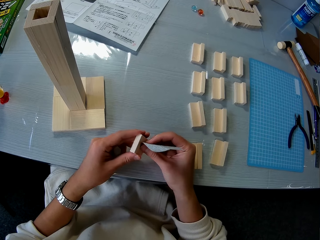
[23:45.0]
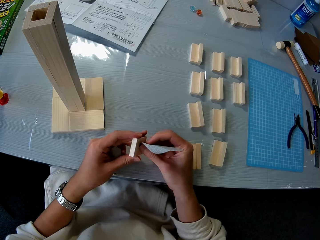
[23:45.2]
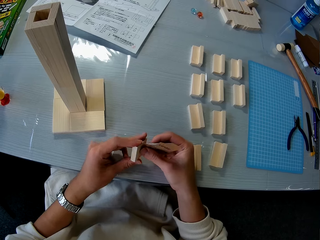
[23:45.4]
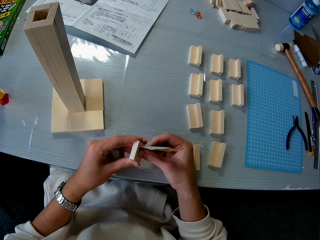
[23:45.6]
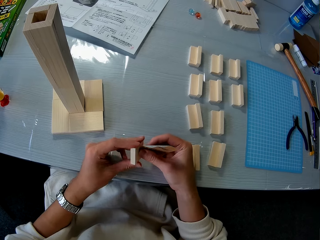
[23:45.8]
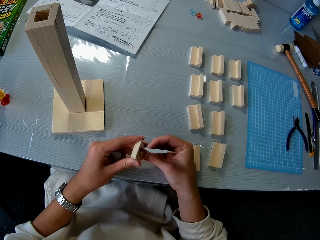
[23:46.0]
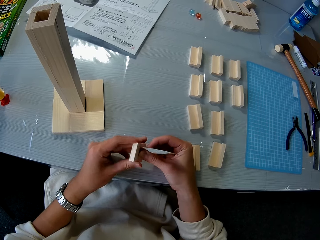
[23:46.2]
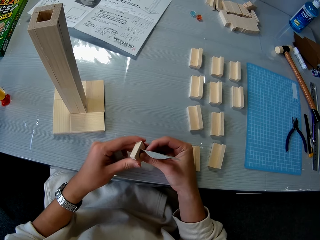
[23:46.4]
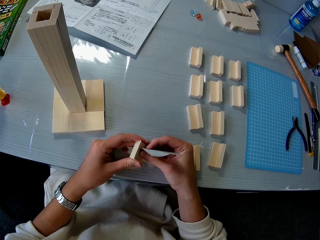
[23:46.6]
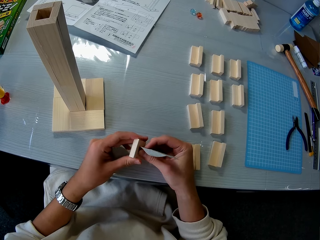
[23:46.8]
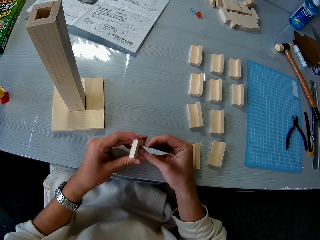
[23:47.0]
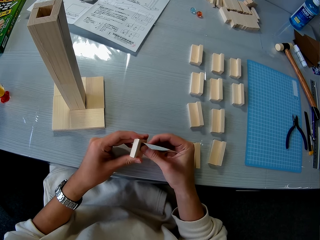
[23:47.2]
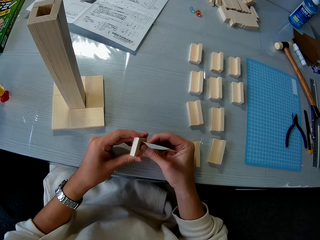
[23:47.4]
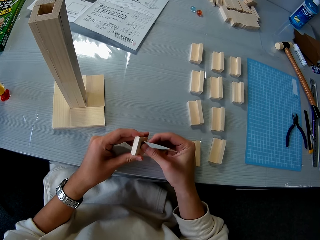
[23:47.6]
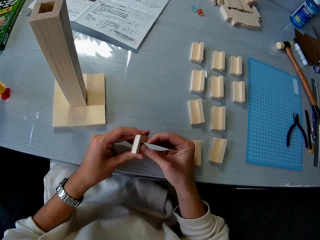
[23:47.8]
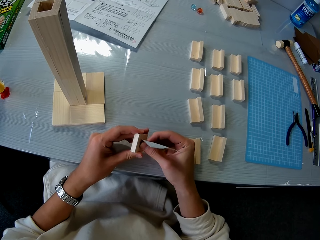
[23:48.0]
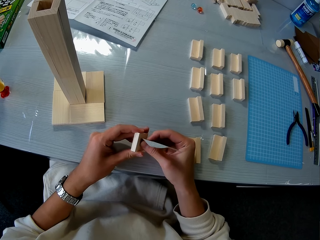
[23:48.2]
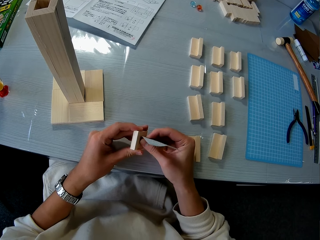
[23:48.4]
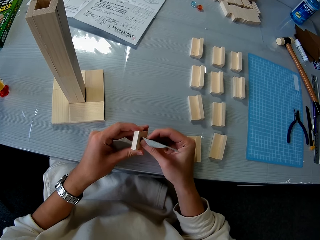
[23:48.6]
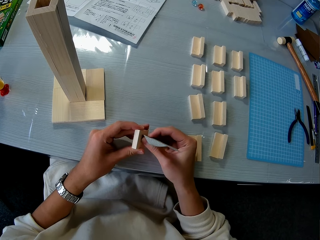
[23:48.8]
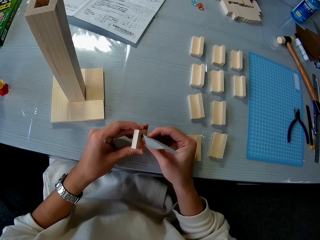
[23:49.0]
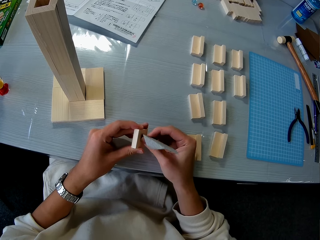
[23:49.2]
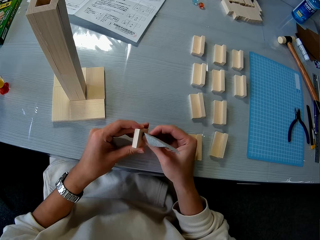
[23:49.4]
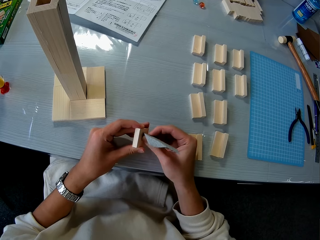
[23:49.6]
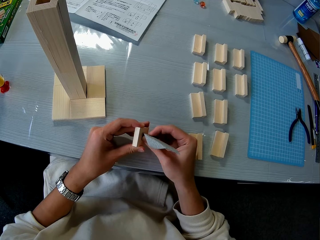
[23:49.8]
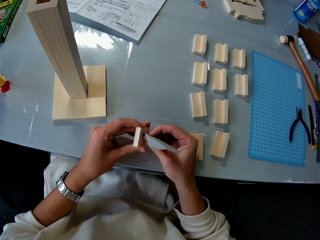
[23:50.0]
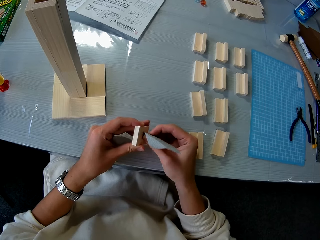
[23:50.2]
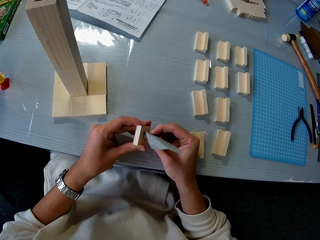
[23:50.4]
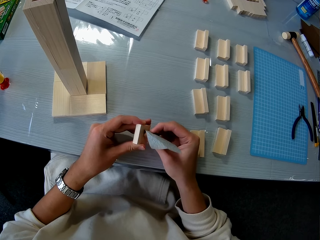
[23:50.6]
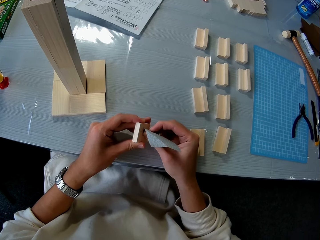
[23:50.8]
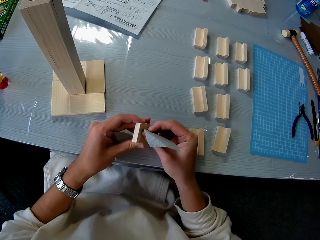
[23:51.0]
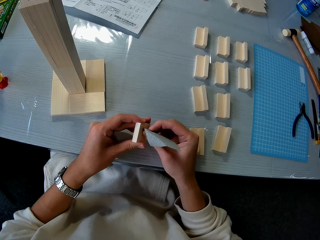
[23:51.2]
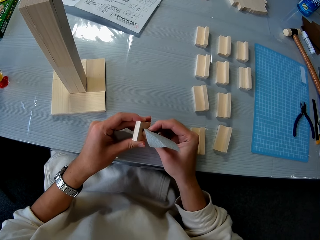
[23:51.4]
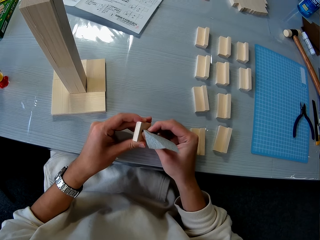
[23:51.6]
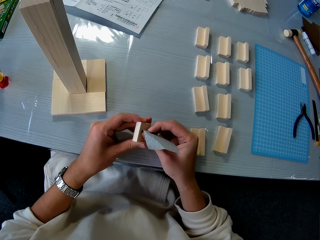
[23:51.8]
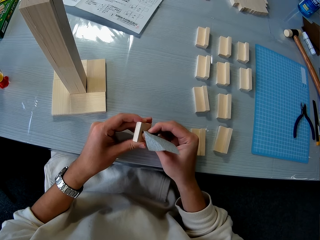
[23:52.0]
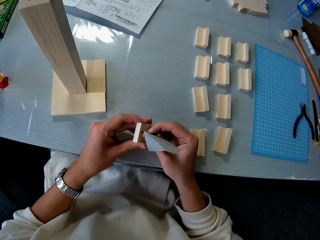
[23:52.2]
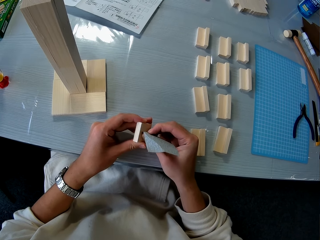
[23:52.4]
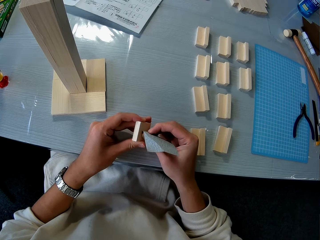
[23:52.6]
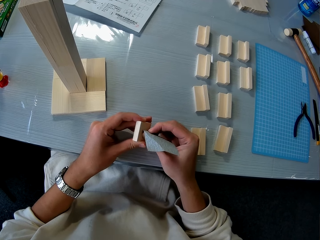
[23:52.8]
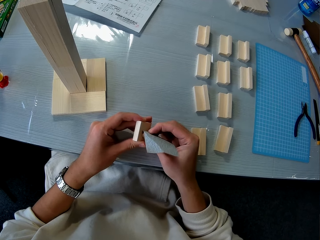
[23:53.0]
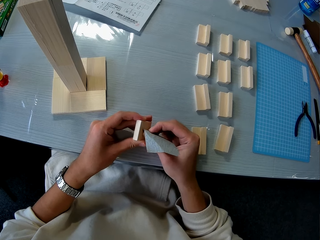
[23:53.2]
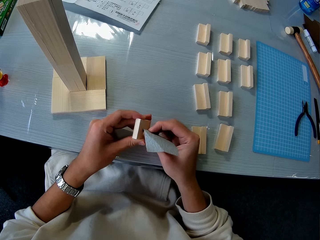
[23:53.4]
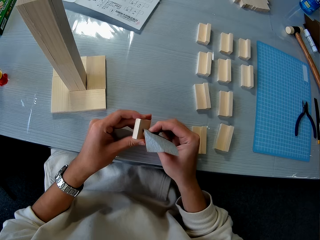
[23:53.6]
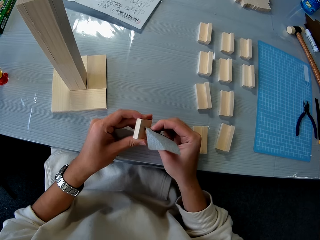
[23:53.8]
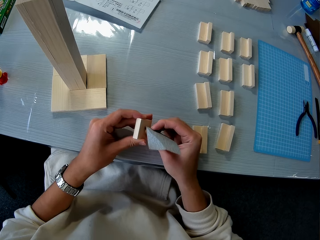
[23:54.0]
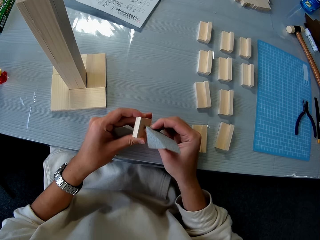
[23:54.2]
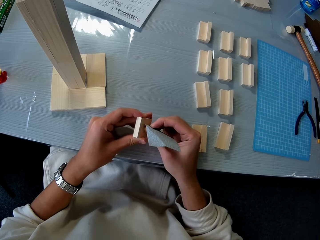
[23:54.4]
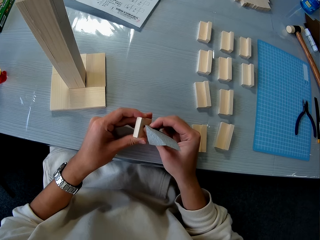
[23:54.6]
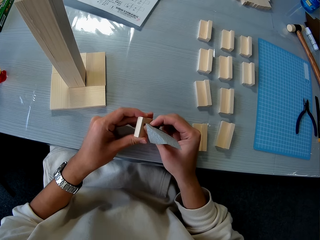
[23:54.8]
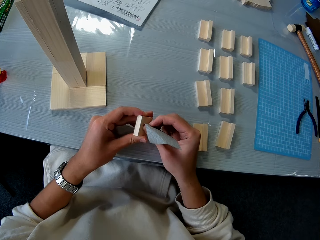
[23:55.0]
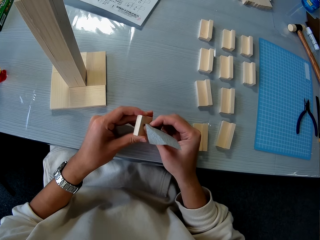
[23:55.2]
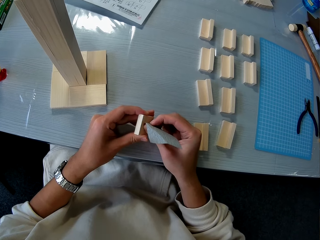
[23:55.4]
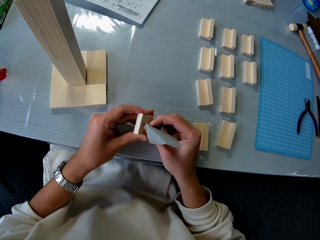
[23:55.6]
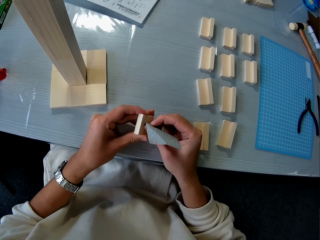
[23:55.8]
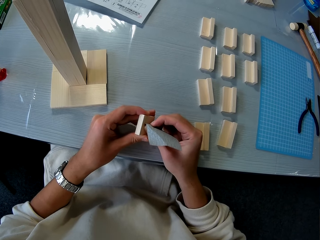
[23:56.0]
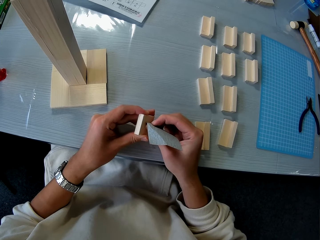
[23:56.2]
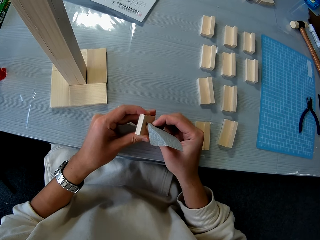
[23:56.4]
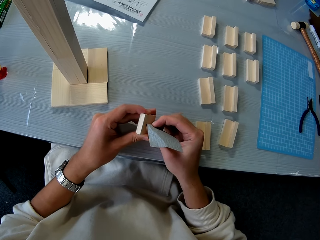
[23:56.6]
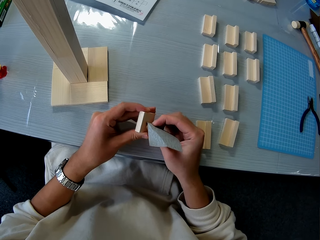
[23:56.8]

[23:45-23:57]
The camera wearer sandpapers the wooden mechanical model piece in her left hand.

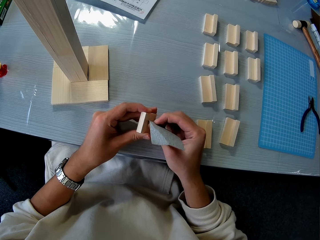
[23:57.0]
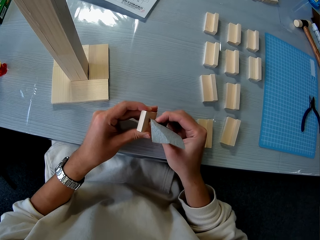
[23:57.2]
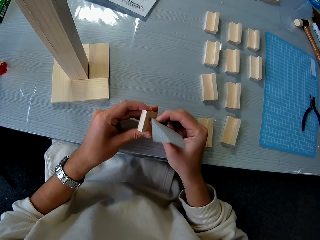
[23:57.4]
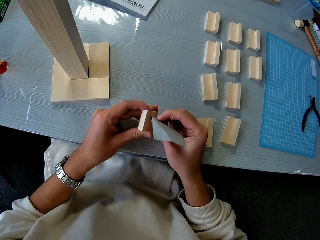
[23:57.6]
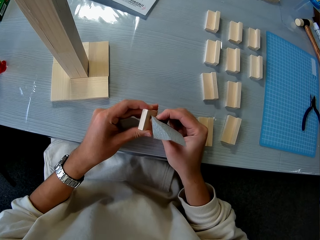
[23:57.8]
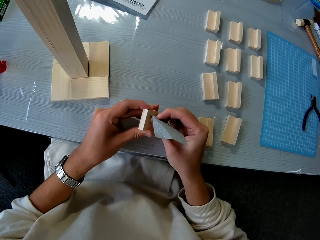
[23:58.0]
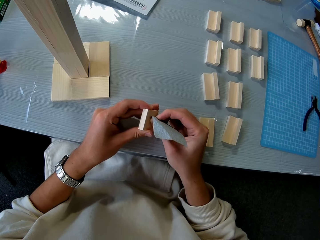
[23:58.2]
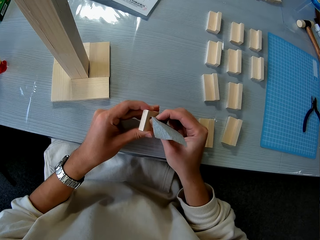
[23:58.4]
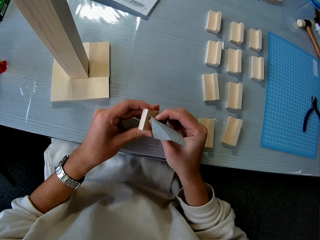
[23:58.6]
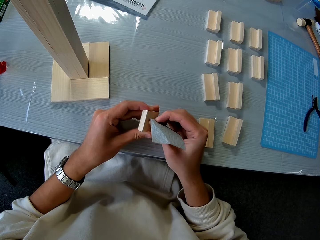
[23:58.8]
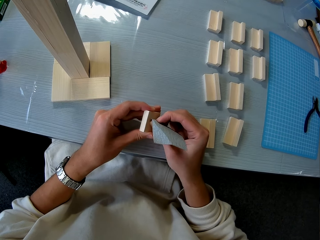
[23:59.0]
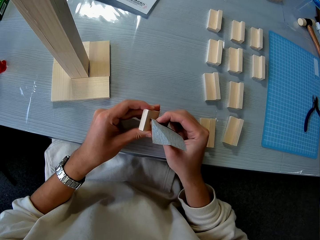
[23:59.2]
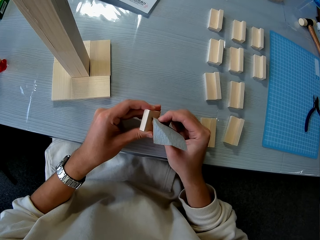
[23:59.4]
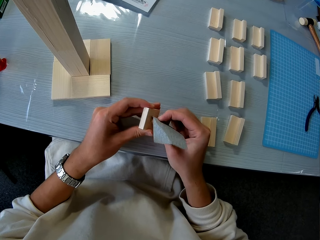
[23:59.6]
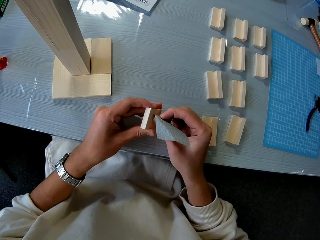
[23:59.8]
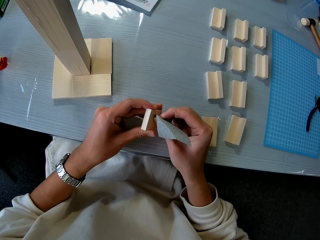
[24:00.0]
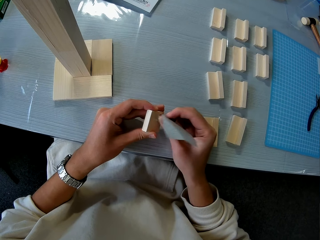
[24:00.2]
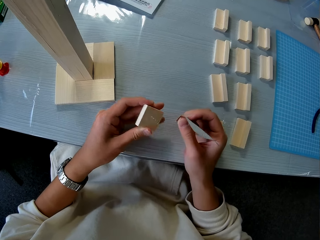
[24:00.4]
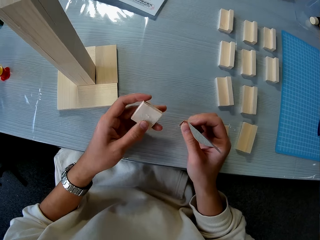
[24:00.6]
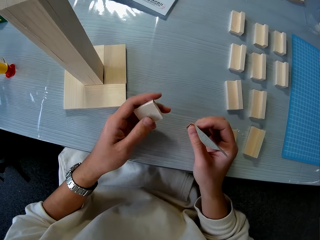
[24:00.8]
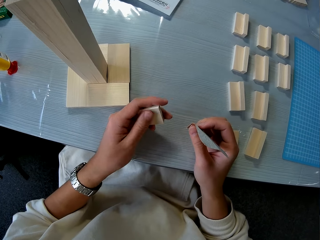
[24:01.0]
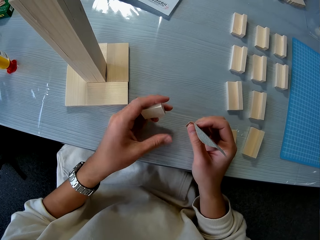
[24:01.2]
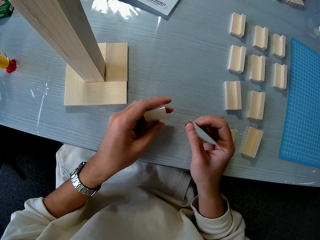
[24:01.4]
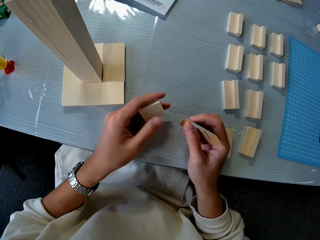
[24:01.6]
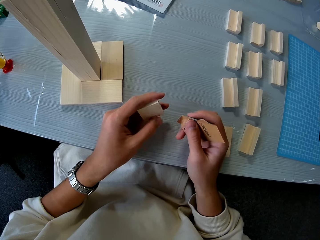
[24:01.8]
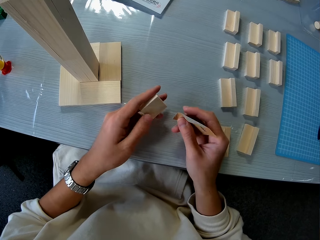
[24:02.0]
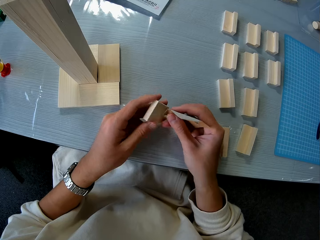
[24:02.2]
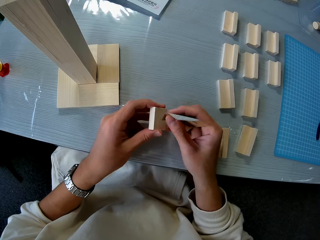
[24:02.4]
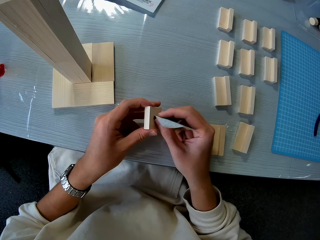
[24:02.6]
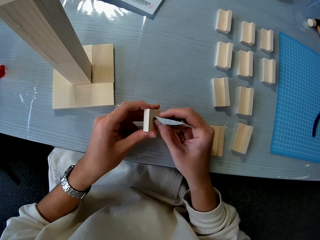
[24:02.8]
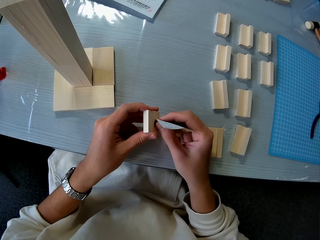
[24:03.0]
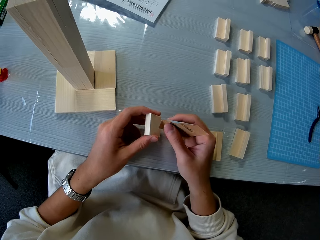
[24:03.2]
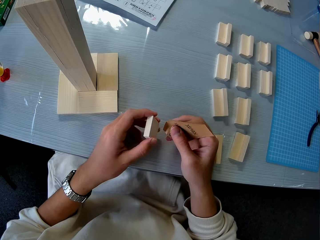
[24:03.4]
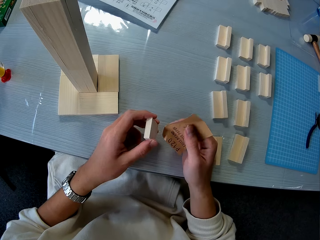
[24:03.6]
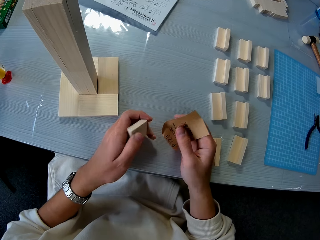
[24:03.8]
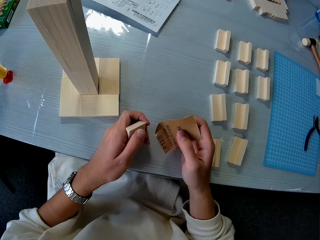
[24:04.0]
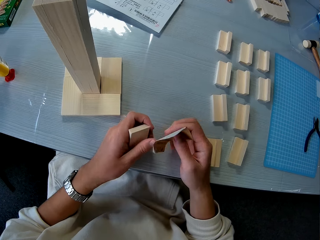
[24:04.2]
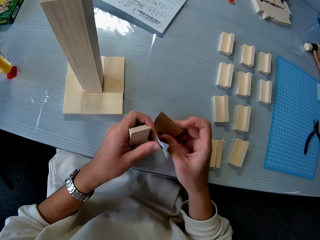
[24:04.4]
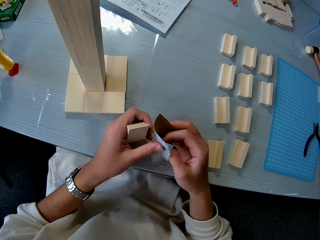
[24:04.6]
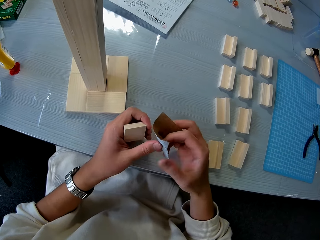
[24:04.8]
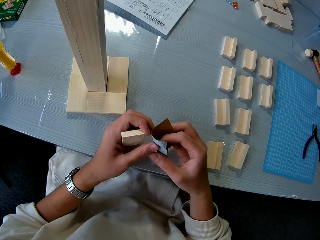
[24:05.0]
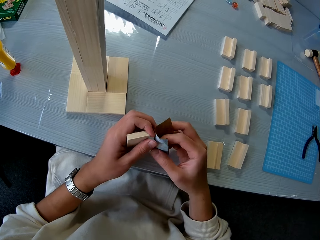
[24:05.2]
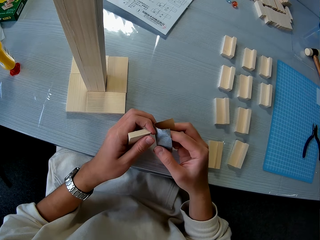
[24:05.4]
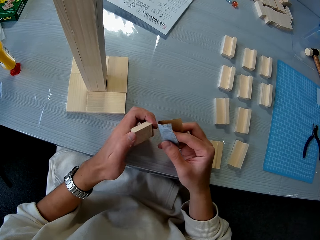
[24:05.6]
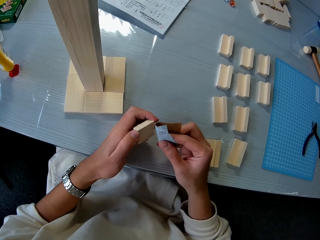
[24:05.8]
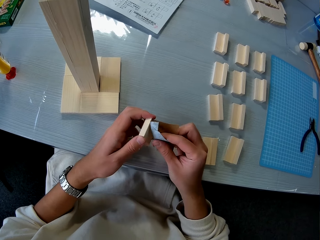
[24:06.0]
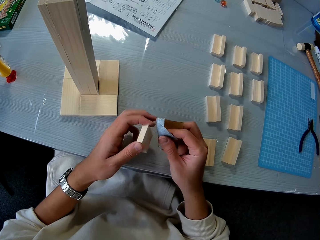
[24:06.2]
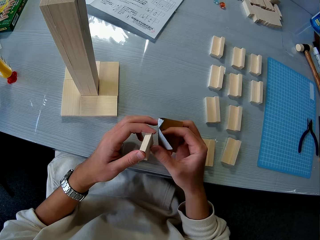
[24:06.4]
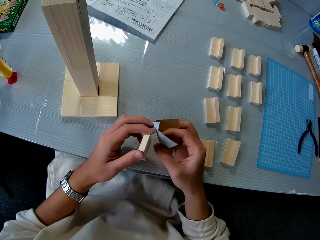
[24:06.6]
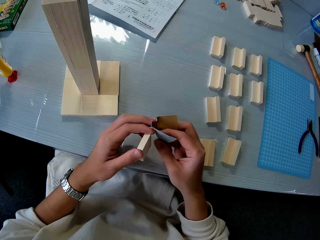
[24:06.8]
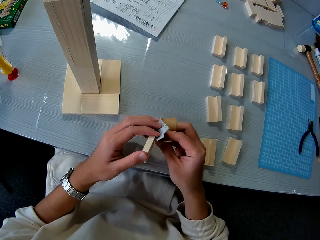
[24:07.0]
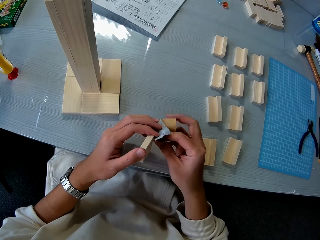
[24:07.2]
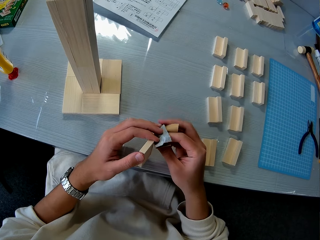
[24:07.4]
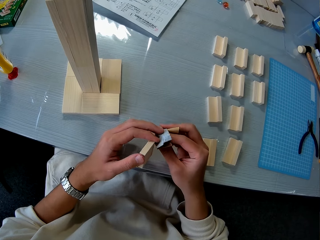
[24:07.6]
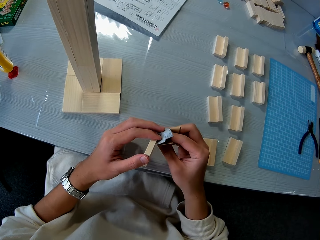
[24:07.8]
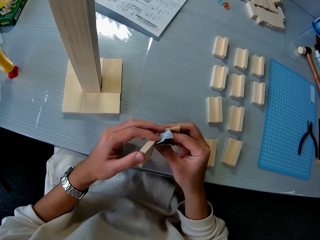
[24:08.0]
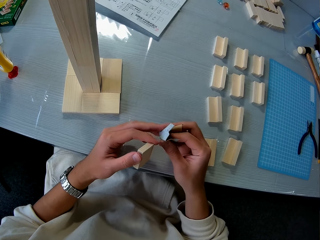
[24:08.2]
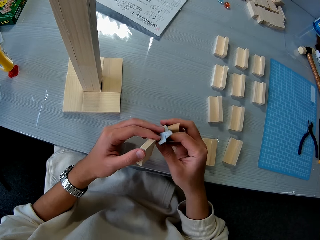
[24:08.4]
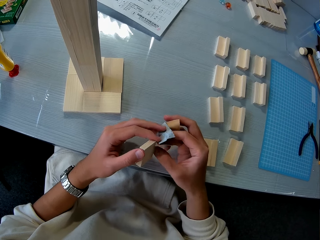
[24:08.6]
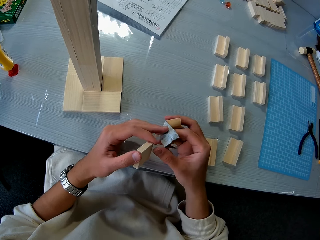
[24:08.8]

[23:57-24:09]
The camera wearer touches the surface of the wooden mechanical piece with their left hand. They wipe with their thumb. They place the sandpaper close to the wooden mechanical model piece in their left hand. They fold the sandpaper. They adjust the sandpaper.
